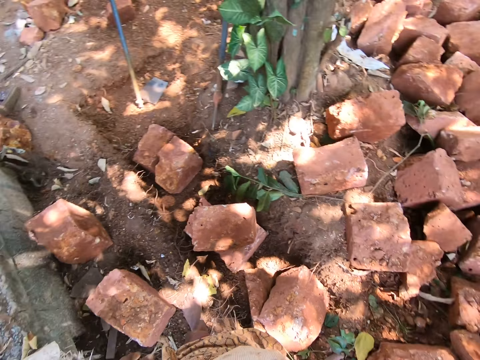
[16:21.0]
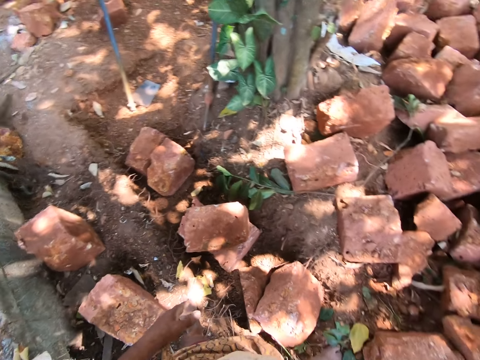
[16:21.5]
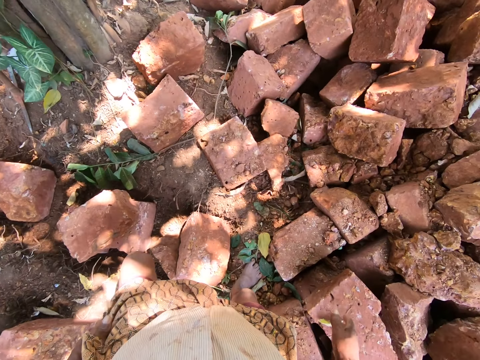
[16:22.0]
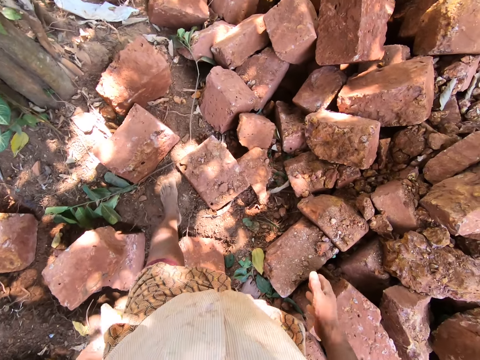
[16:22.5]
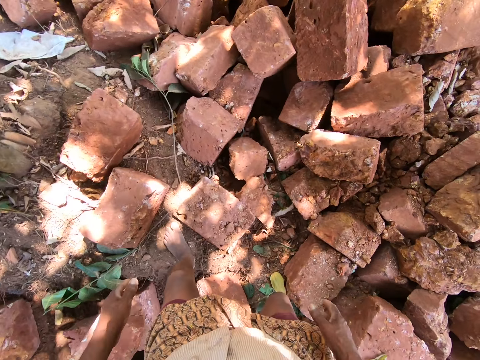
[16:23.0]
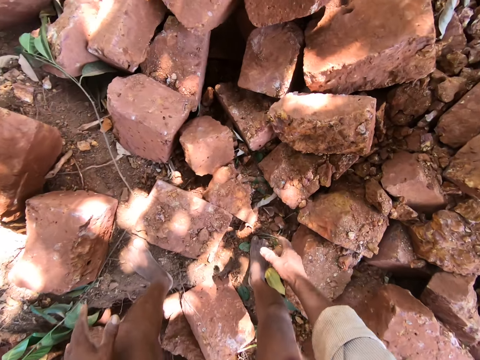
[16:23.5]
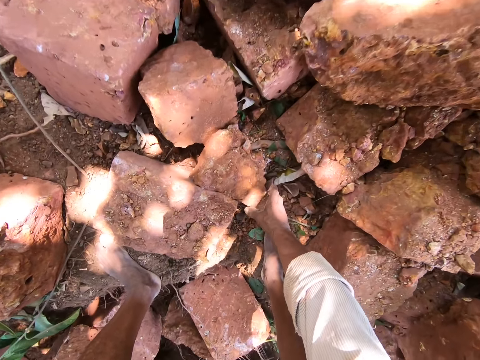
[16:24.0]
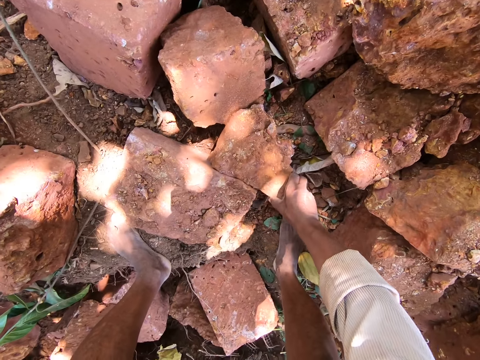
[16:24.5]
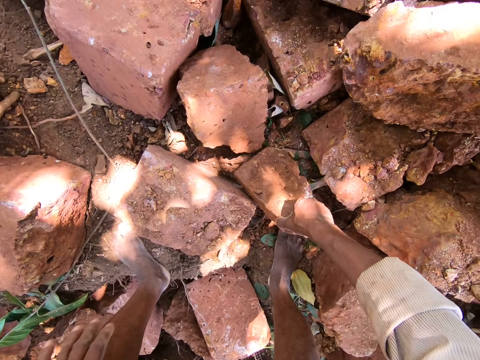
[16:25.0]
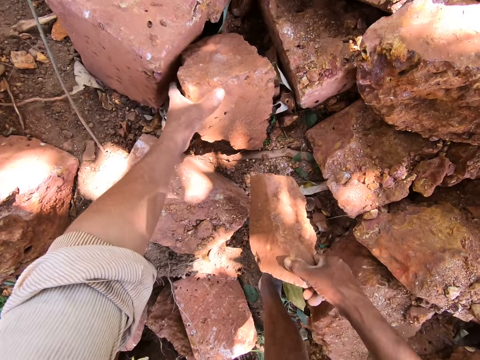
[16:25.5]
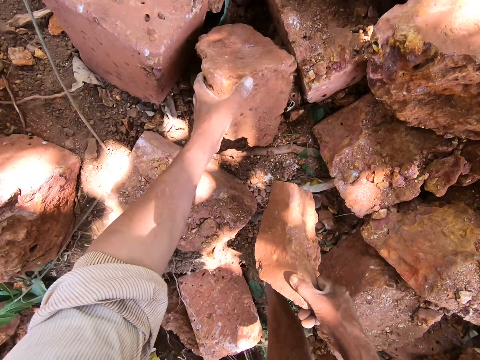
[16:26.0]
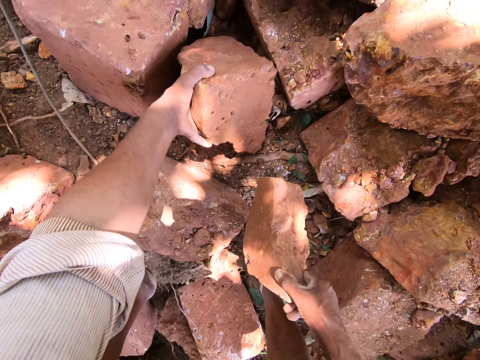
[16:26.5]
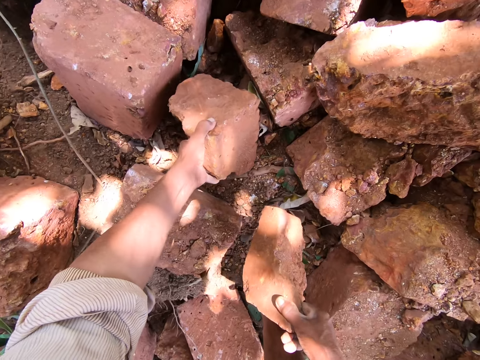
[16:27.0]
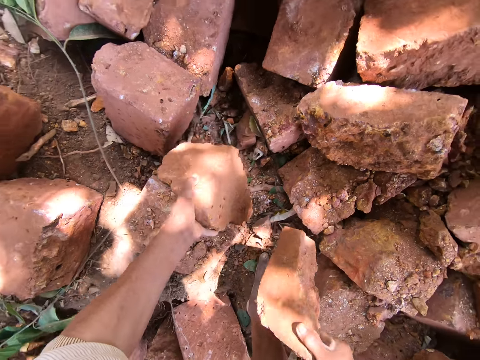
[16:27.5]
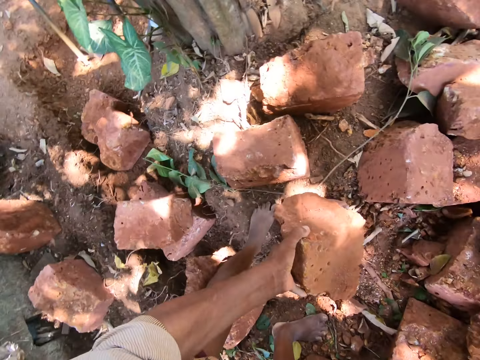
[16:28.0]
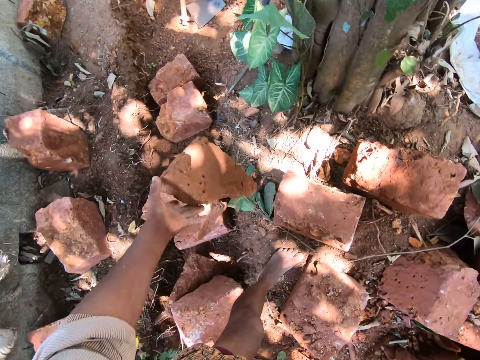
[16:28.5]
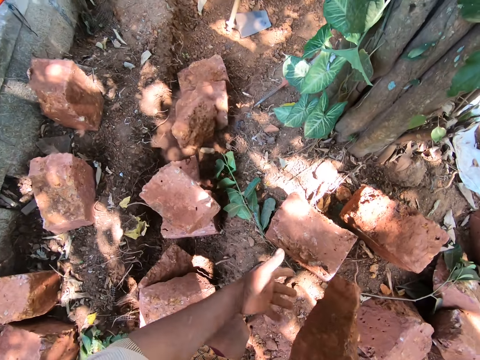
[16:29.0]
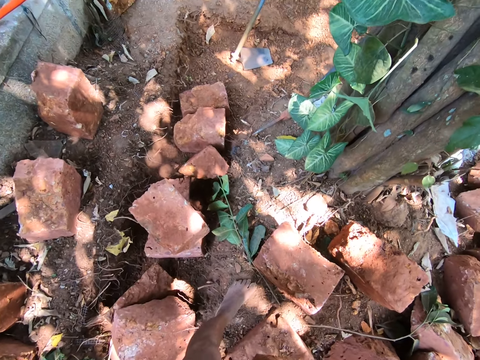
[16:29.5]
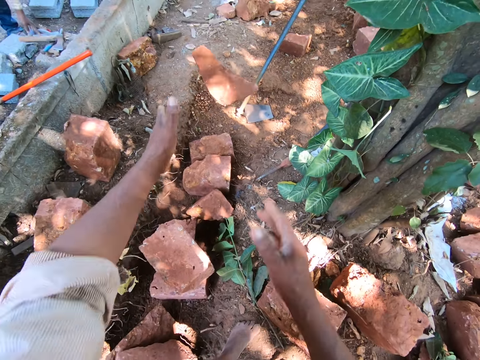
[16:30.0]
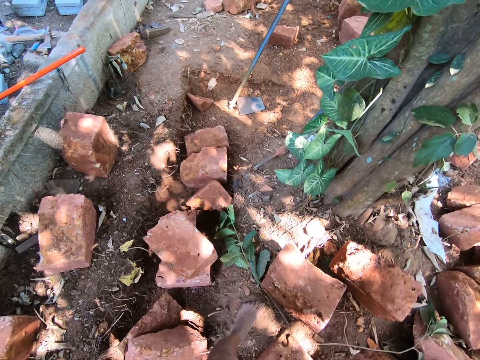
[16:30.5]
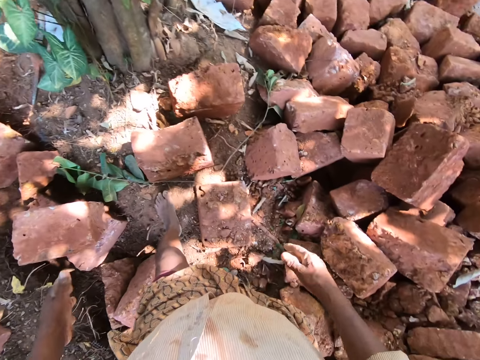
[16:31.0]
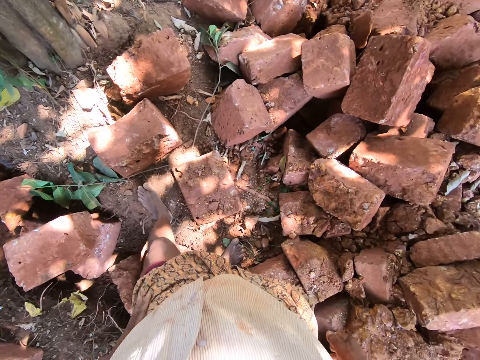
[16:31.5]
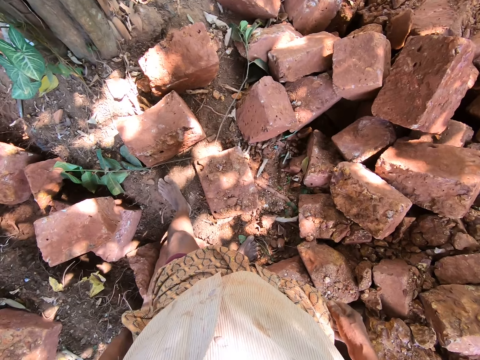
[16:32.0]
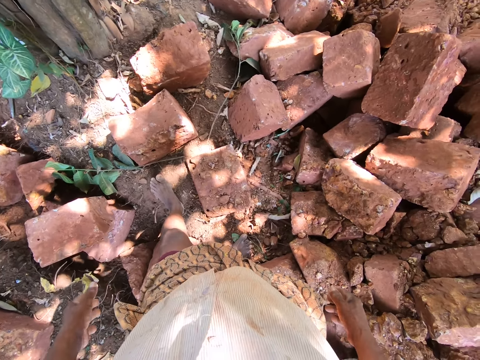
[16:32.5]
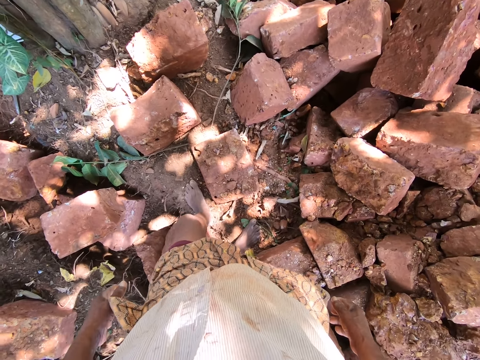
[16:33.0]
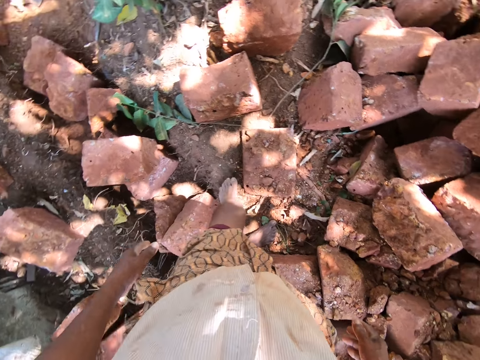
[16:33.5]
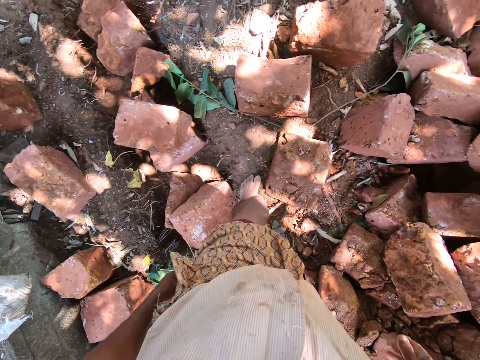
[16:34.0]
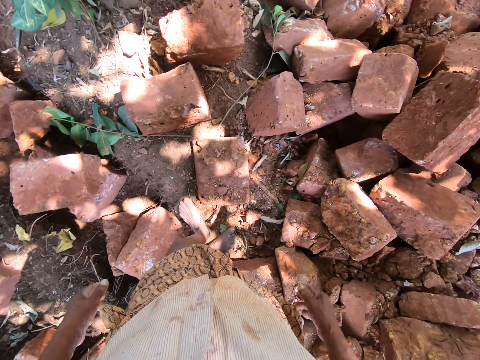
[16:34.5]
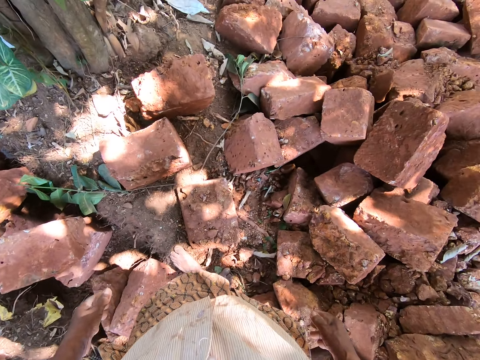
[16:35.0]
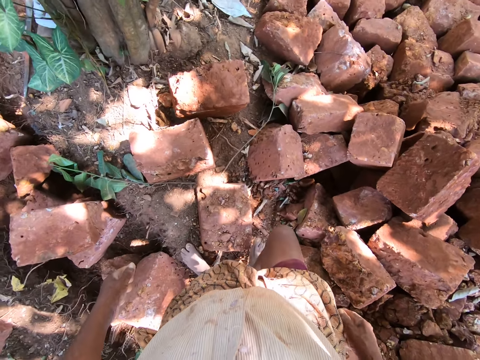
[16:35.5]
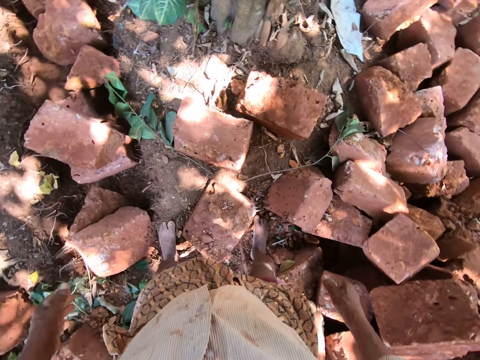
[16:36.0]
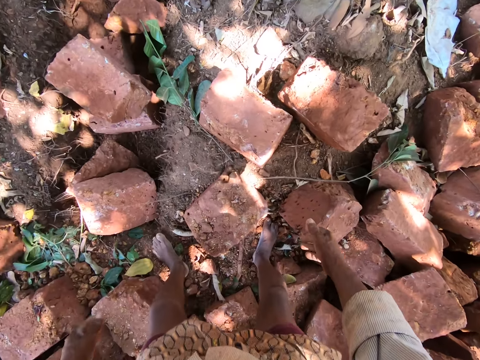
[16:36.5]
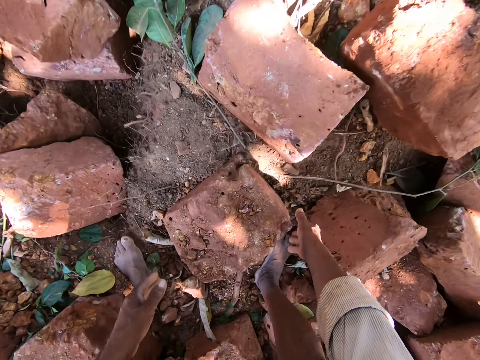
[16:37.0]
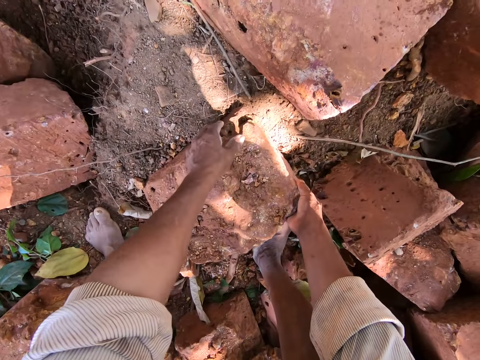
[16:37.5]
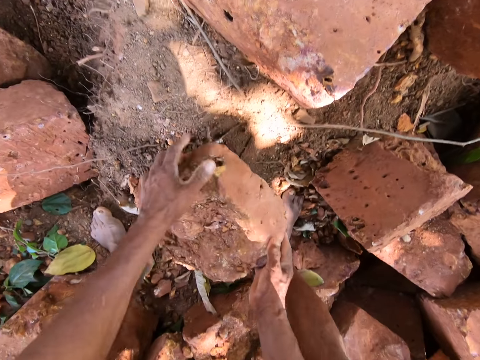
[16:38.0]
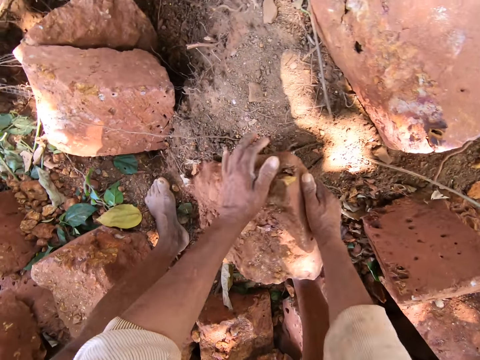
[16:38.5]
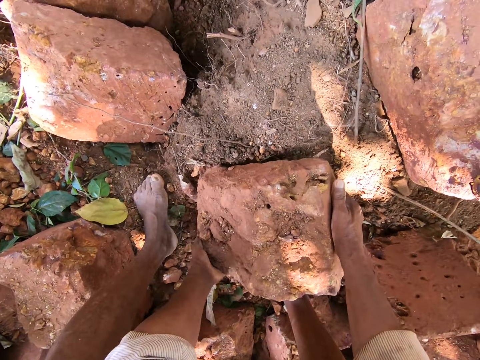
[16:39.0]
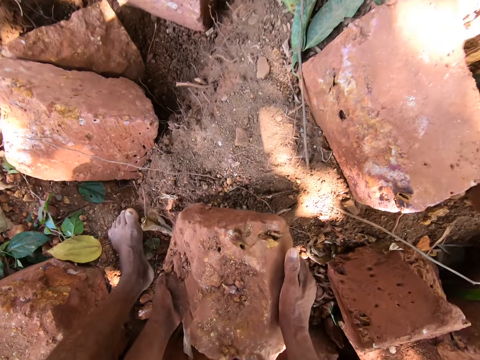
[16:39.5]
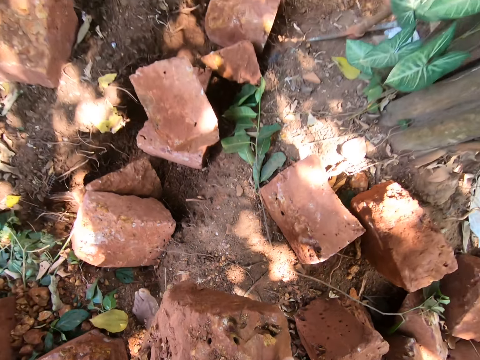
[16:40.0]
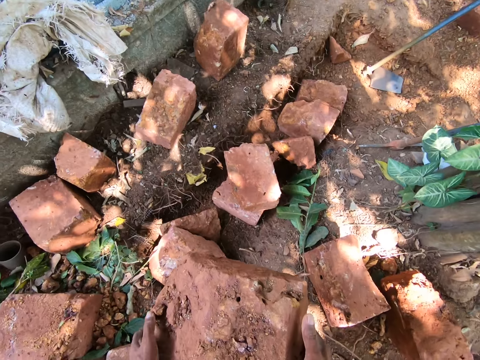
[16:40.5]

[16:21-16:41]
The camera wearer walks around the construction site. He picks up a rock from the floor with his right hand. He picks up a rock from the floor with his left hand. He drops the rock on the floor with his left hand. He throws the rock on the floor with both hands. He looks around the construction site. He cleans both hands on his wrapper. He picks up a rock from the floor with both hands.

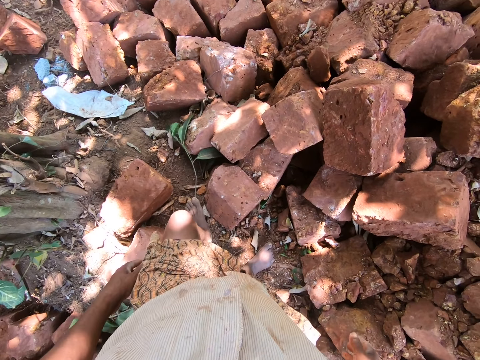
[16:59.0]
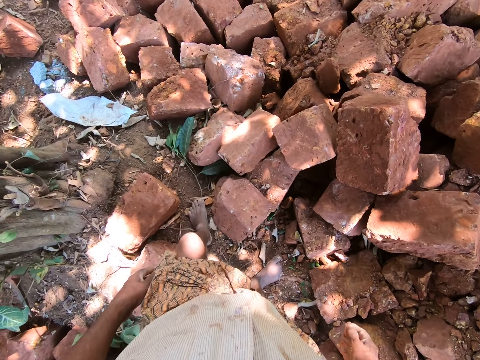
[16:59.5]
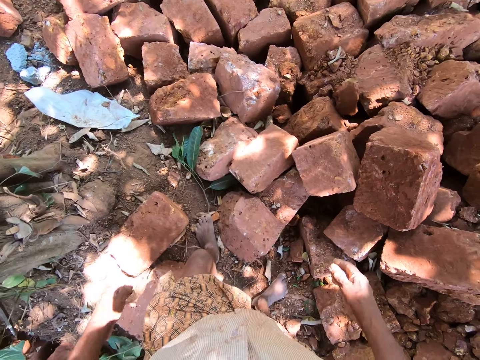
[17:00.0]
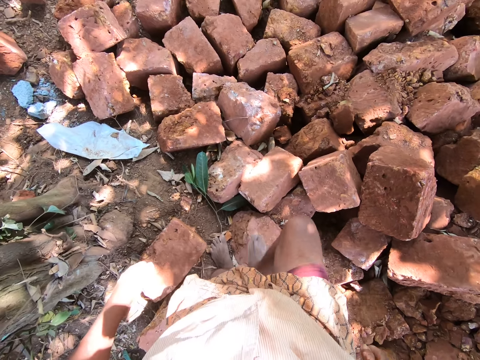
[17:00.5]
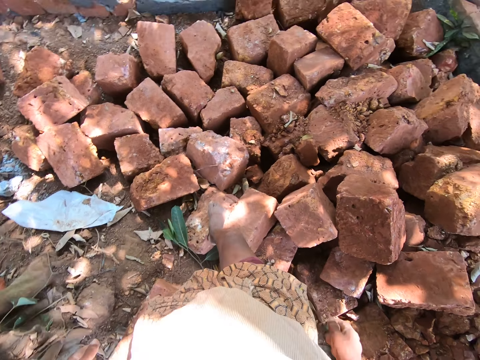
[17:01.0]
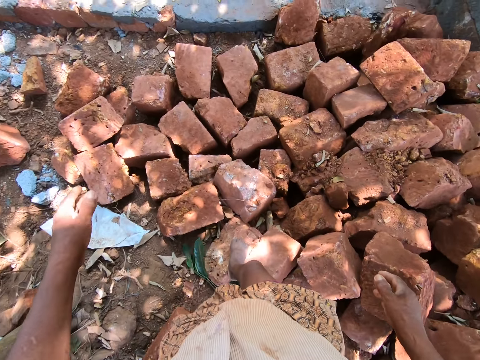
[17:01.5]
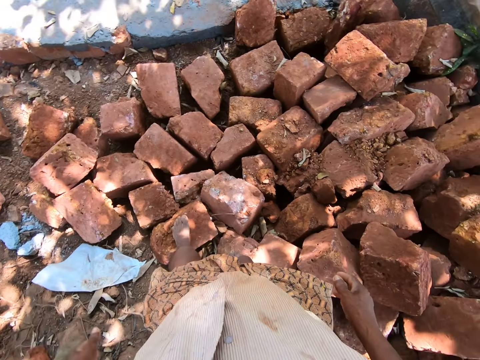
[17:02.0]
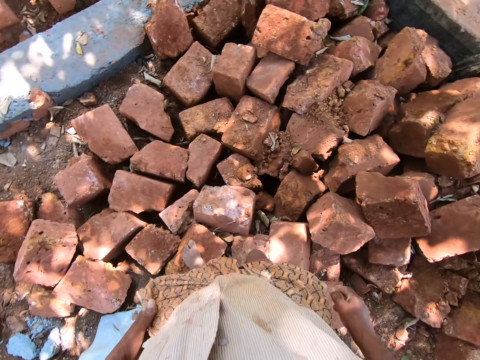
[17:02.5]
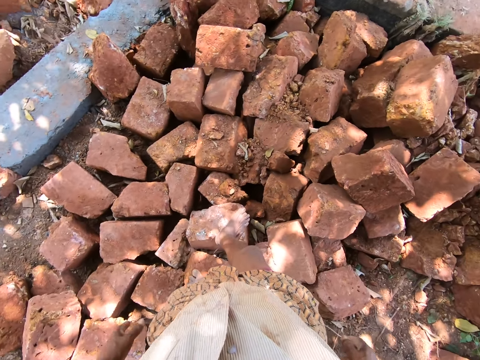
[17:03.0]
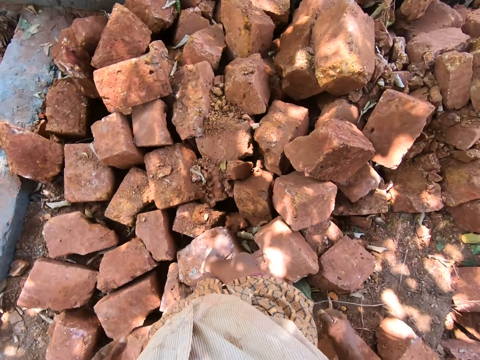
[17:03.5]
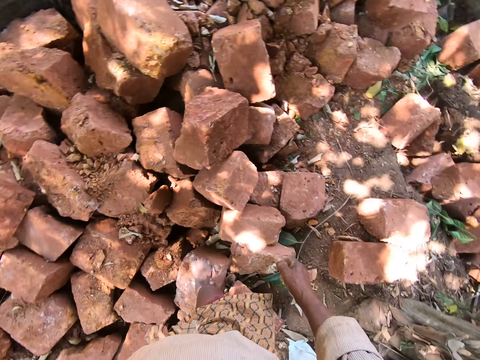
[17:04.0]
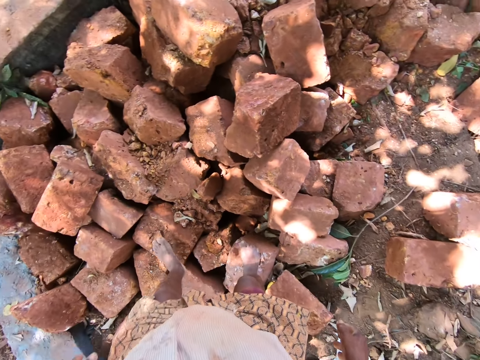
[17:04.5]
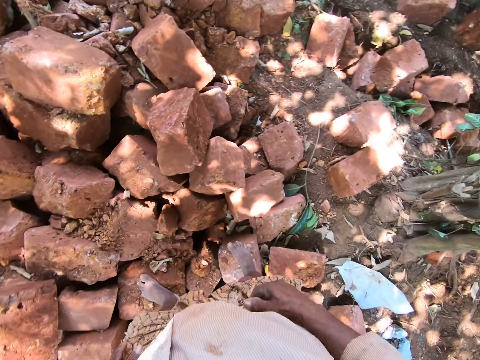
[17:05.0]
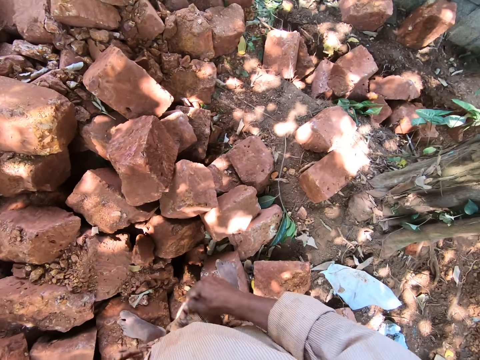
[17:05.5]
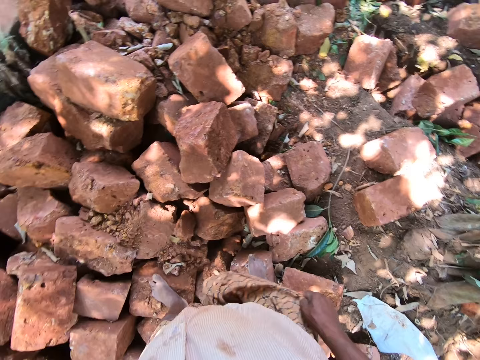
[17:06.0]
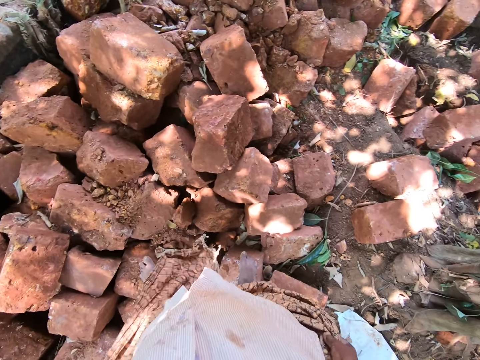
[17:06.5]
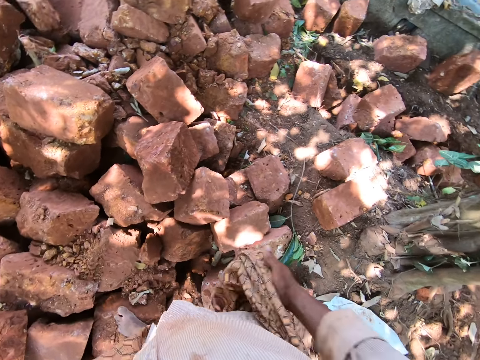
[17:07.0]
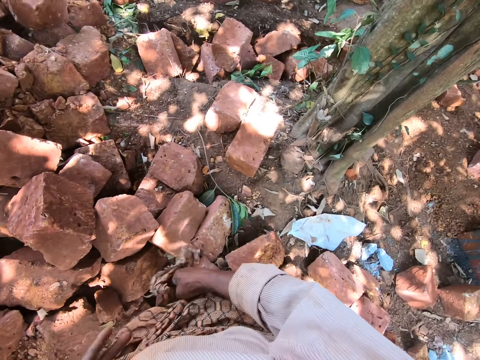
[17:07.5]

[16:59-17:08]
The camera wearer walks around the construction site. He looks around the construction site. He folds a cloth. He adjusts his wrapper with both hands.
